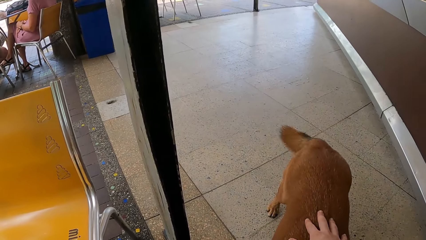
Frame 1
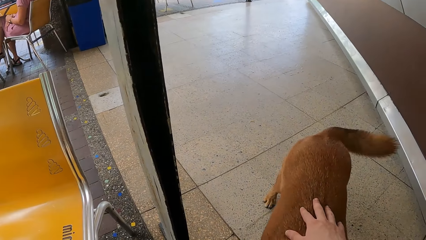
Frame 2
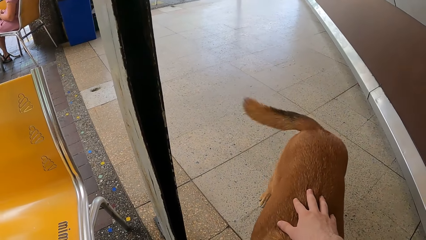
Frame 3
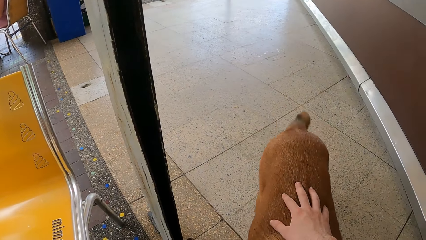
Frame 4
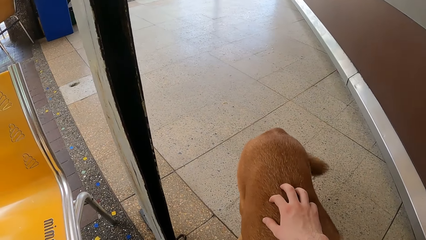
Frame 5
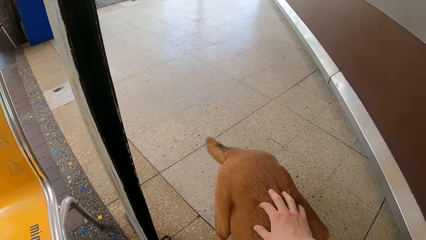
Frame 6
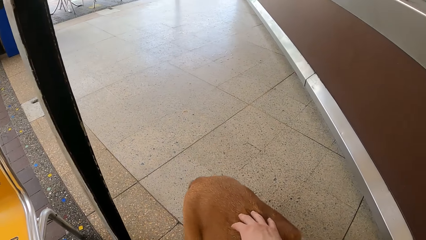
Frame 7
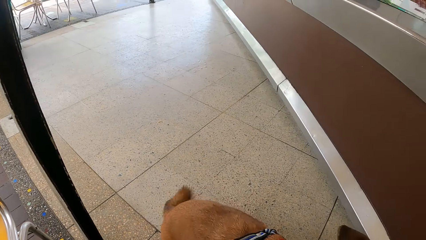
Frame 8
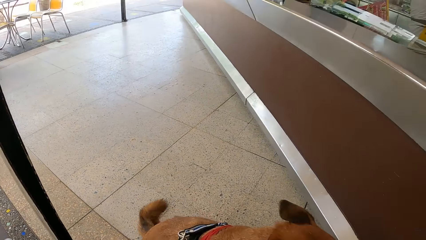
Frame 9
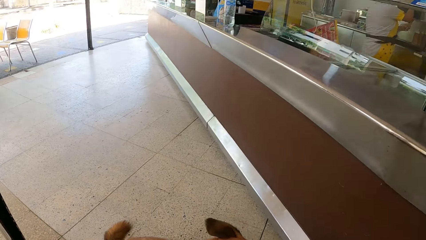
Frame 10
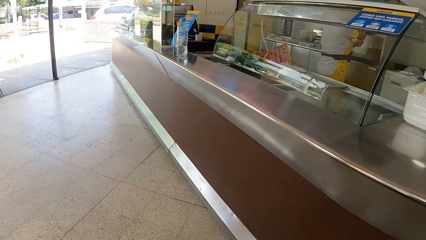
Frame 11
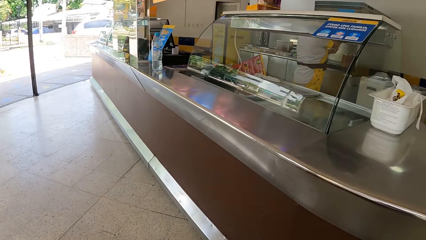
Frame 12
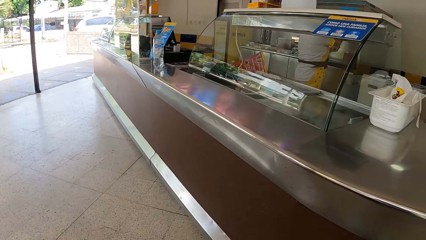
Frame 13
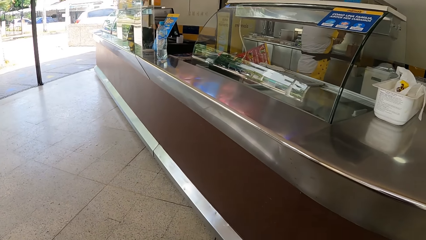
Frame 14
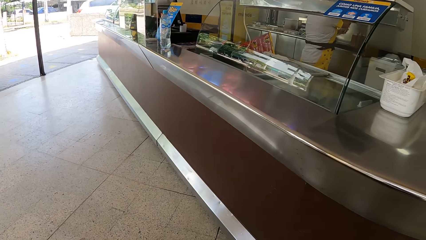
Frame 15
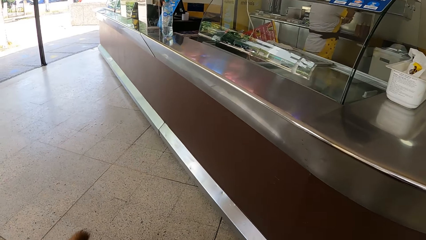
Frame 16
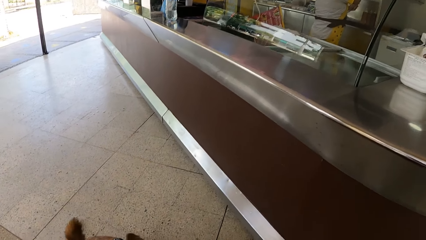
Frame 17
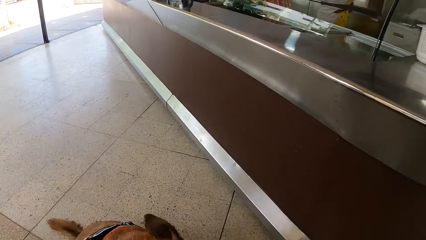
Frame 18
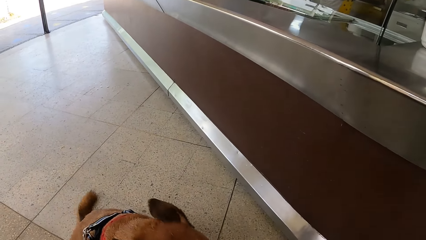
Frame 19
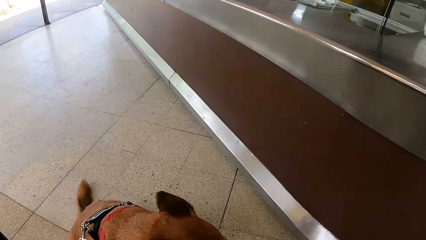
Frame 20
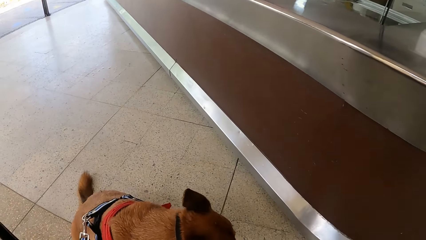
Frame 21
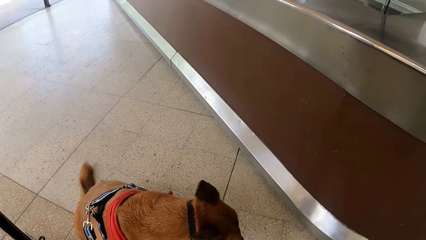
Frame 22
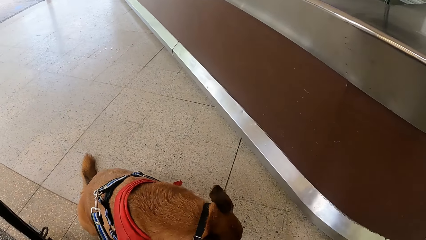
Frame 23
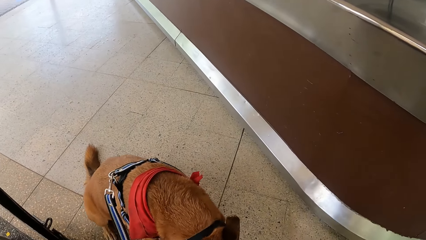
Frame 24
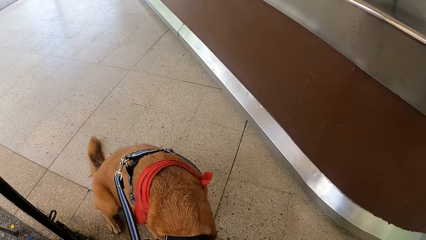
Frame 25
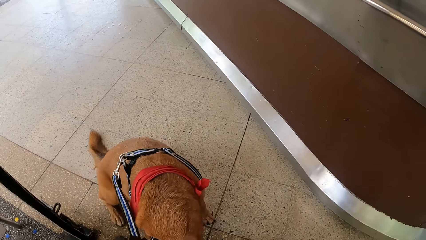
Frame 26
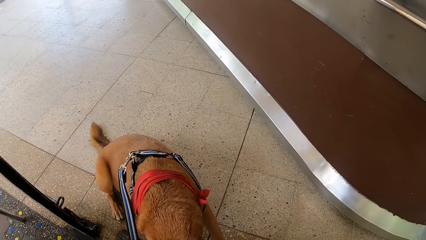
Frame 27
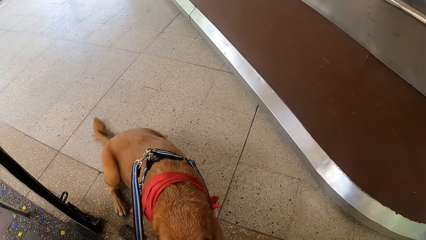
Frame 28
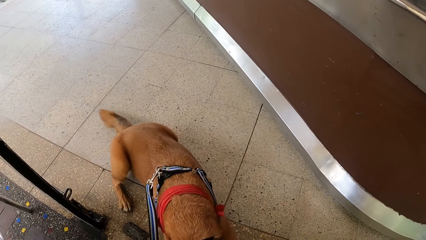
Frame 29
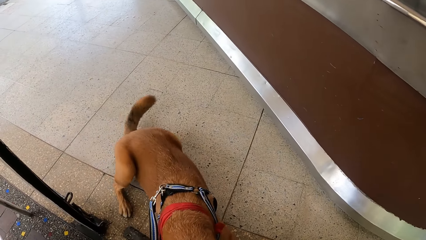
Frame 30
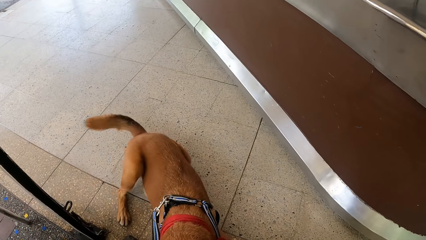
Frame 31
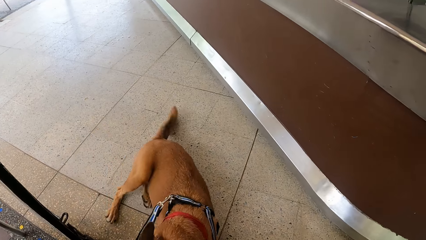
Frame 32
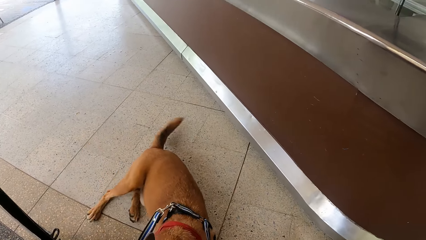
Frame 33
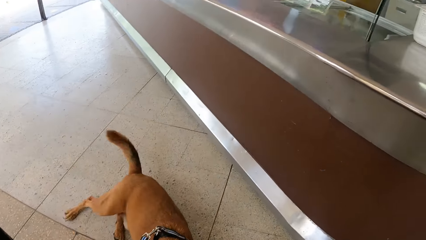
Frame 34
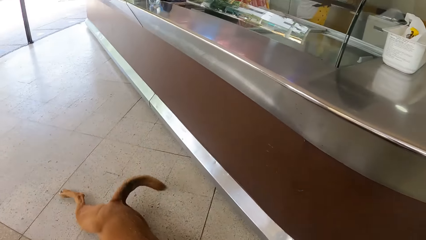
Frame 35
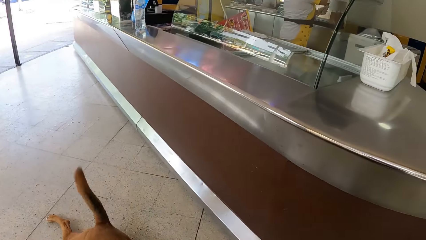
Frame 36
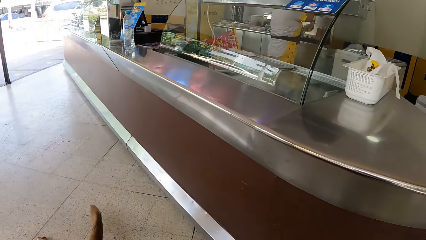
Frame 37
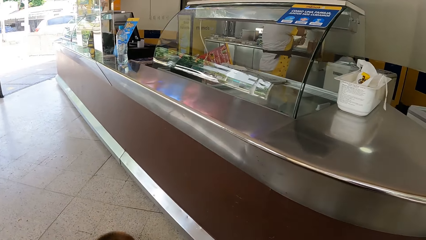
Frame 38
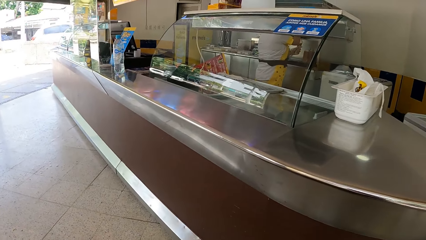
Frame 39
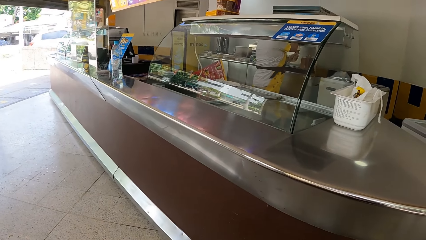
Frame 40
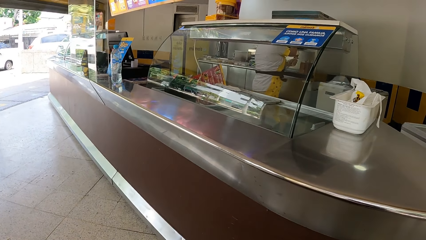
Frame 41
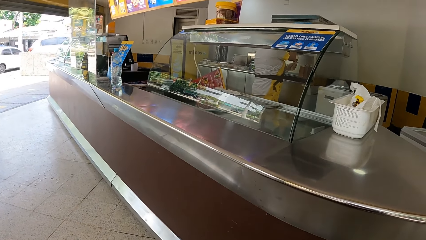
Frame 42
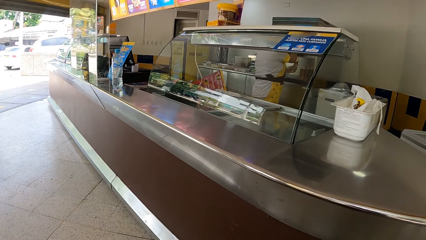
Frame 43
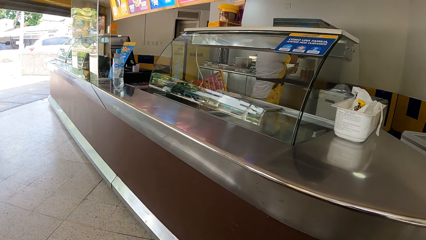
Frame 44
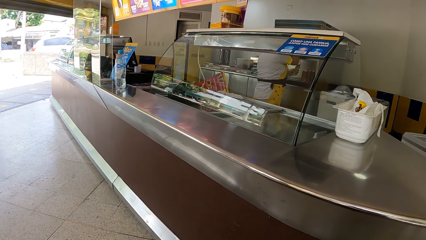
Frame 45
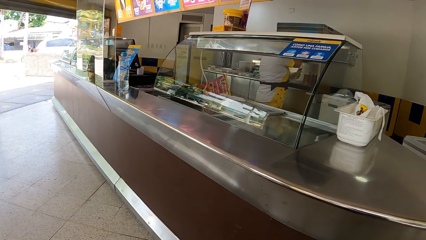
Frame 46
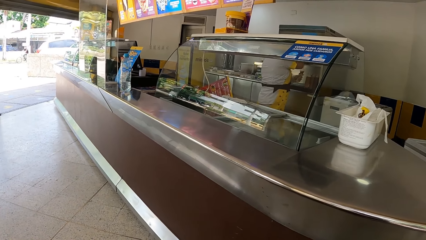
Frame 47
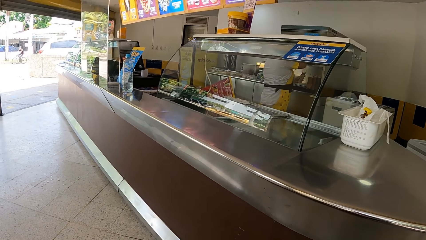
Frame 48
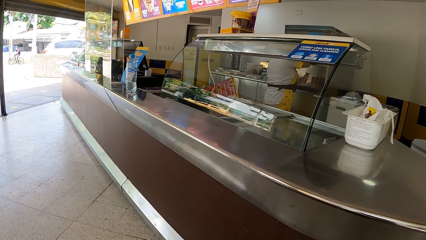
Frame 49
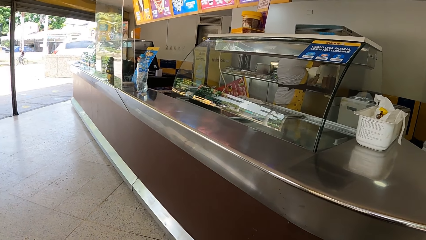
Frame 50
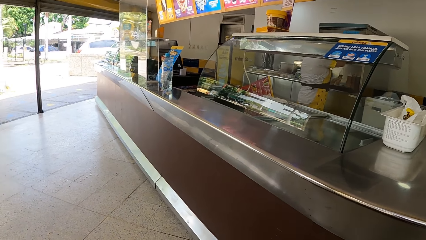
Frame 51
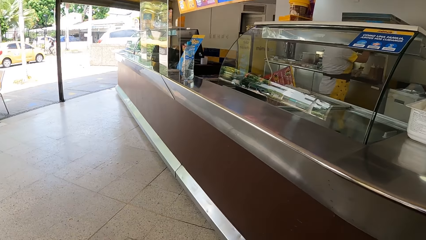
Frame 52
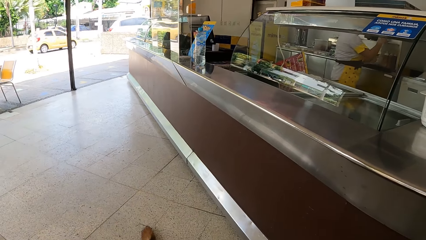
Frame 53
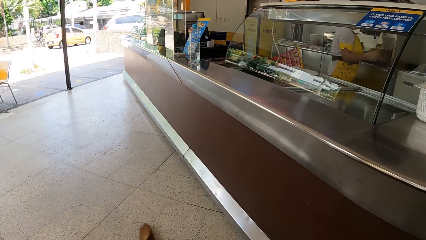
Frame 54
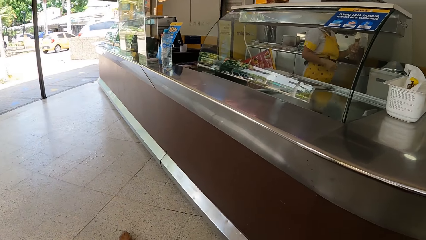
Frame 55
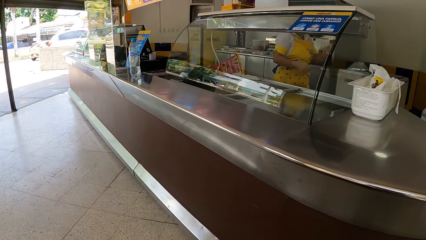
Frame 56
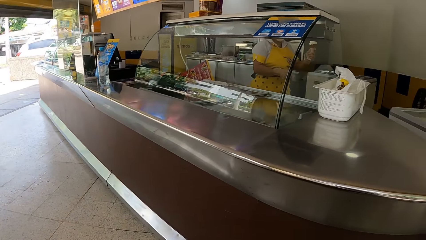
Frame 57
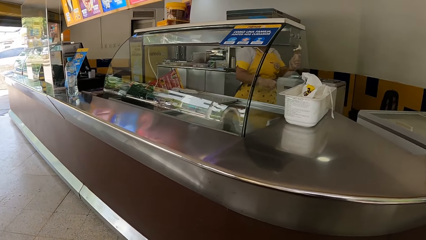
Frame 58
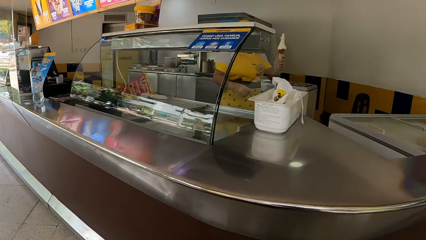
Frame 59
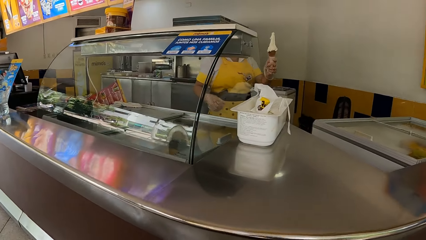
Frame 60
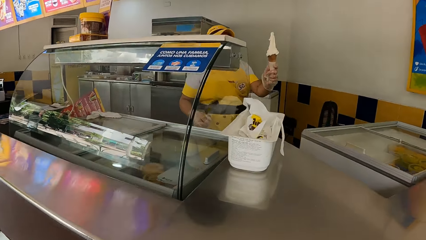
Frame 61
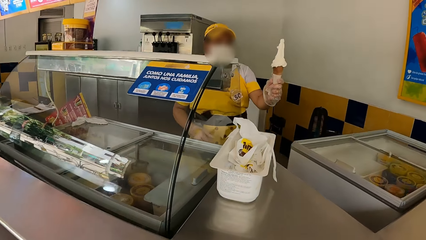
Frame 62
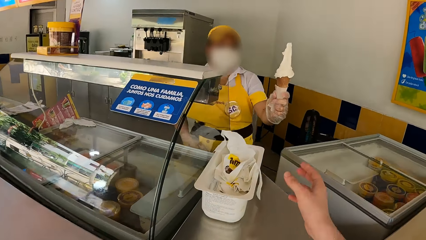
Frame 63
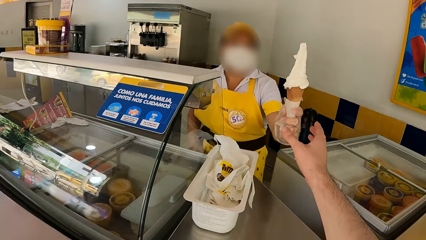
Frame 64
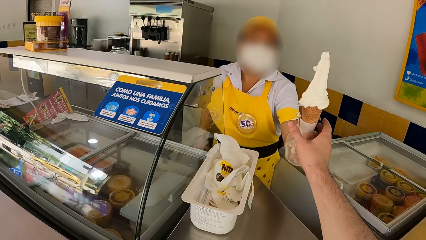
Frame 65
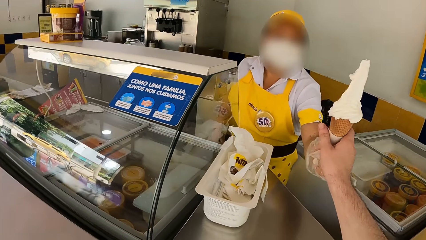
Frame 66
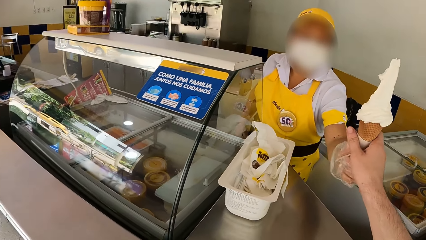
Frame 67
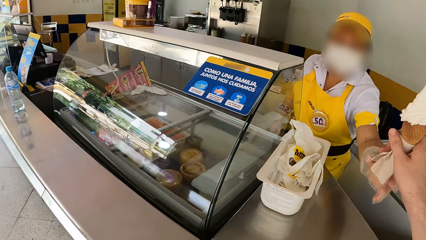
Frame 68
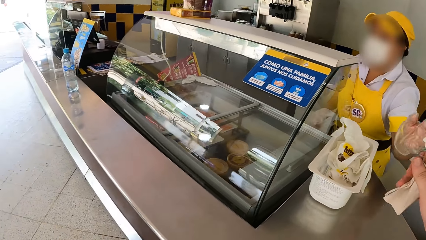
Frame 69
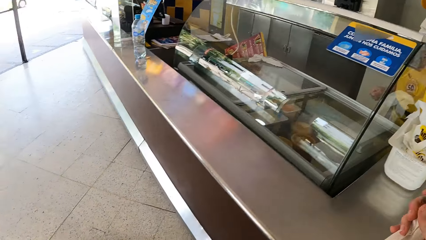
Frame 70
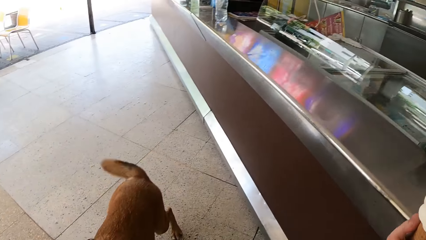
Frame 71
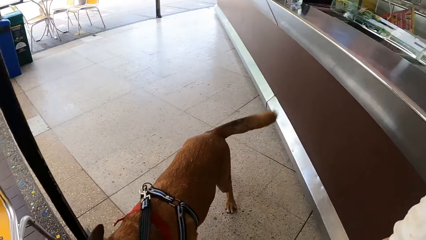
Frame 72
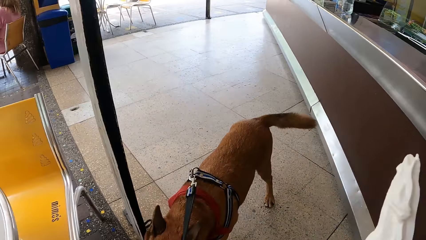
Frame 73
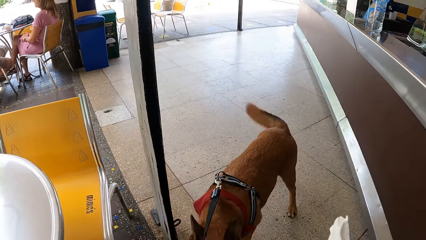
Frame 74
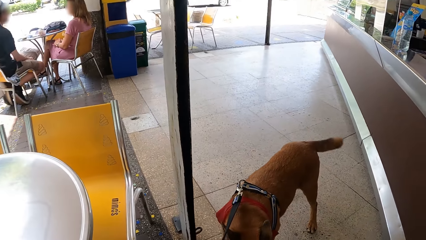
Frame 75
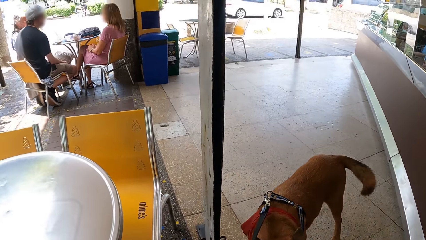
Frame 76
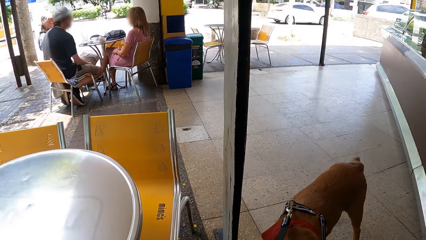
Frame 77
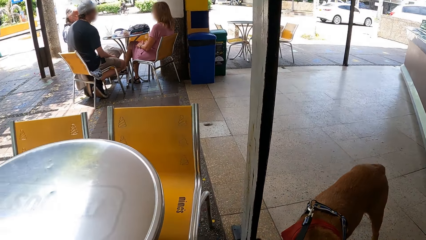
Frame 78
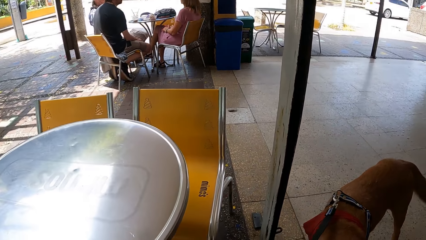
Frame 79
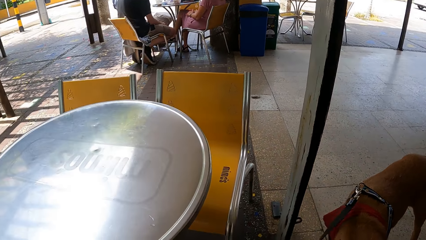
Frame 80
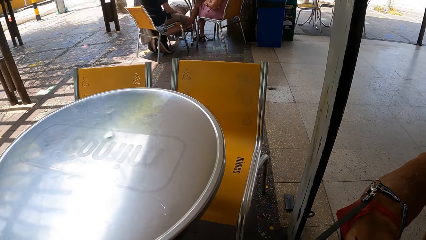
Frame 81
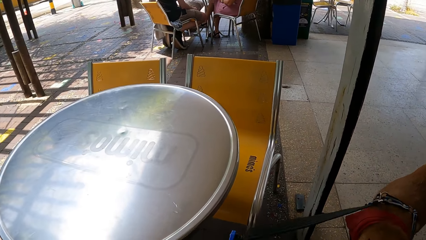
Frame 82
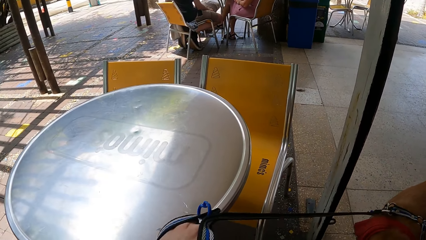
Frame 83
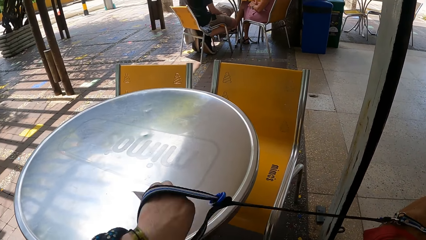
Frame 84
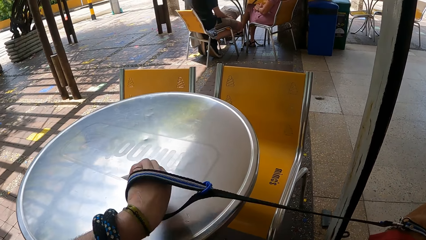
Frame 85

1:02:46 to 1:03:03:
The camera wearer pets a dog's back and holds the dog's back. They look at the dog. They look around. A waitress dispenses ice cream into an ice cream holder. The waitress walks in a restaurant and hands the camera wearer an ice-cream cone. The camera wearer takes the ice-cream cone from the waitress.
